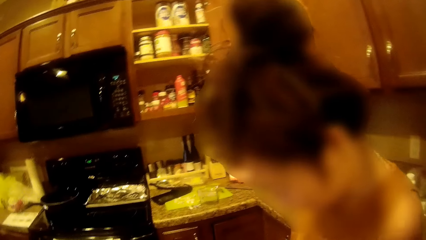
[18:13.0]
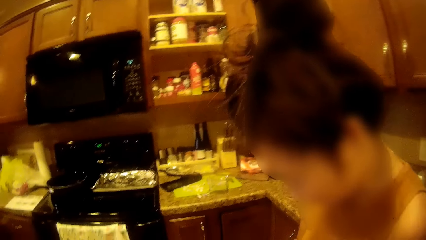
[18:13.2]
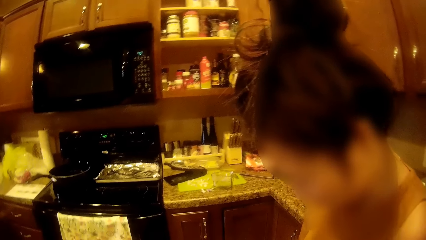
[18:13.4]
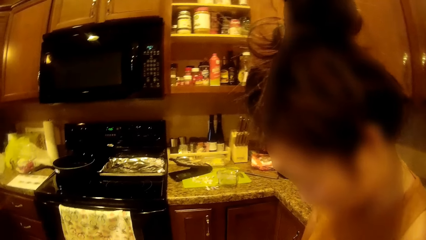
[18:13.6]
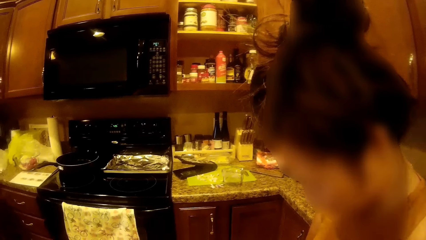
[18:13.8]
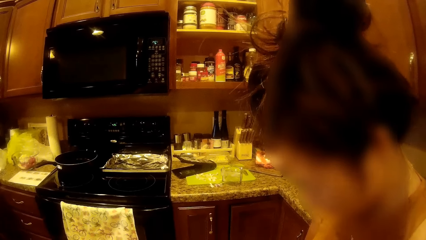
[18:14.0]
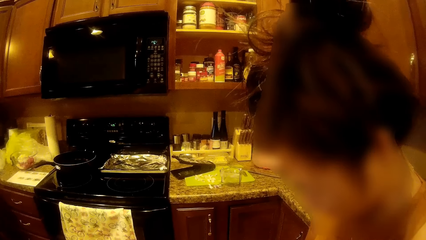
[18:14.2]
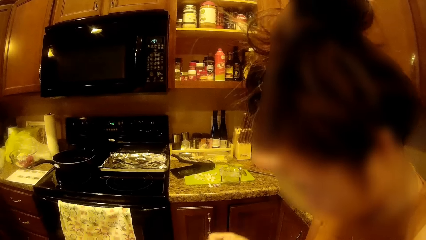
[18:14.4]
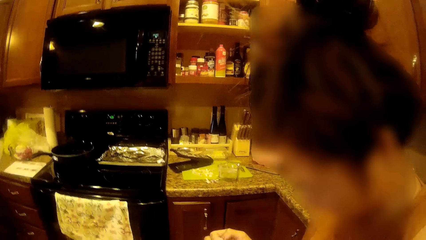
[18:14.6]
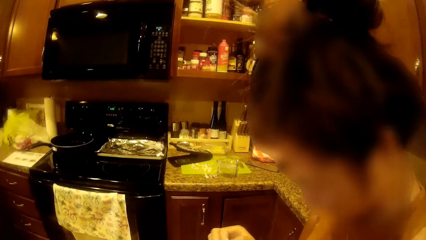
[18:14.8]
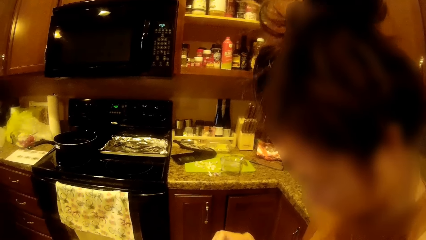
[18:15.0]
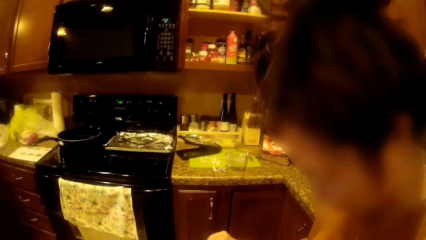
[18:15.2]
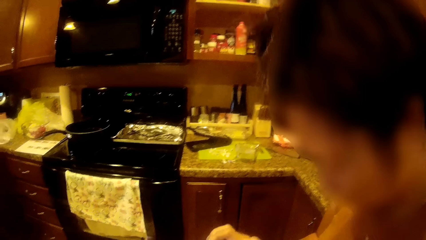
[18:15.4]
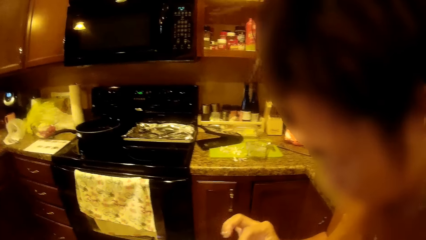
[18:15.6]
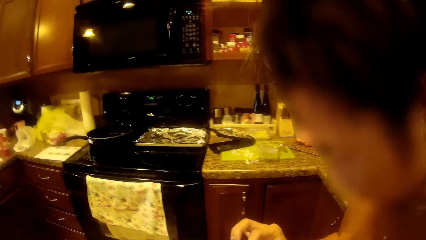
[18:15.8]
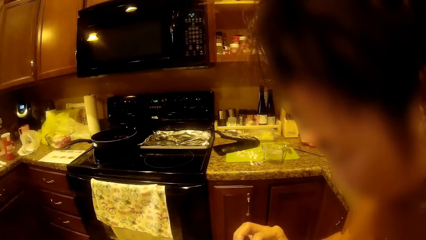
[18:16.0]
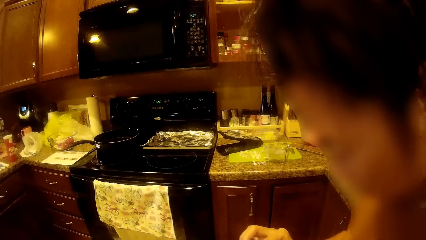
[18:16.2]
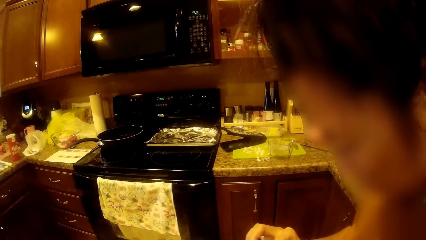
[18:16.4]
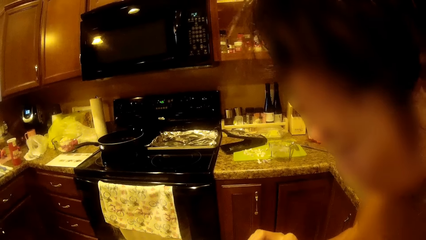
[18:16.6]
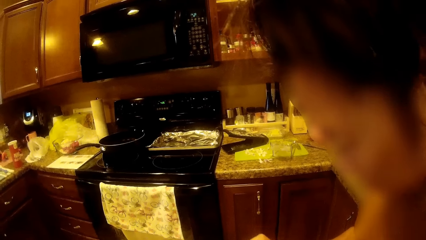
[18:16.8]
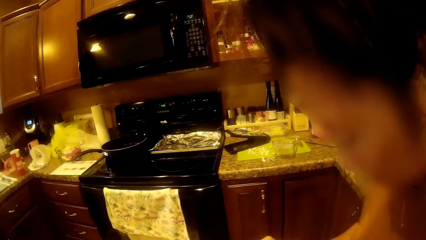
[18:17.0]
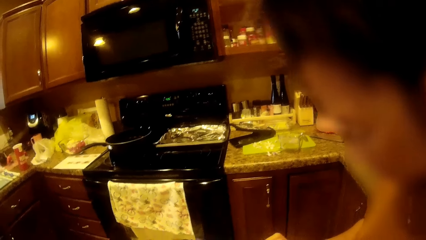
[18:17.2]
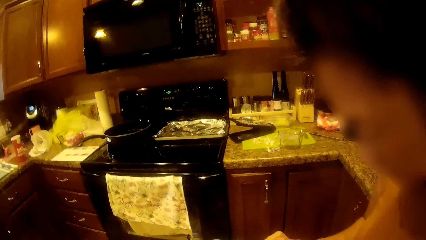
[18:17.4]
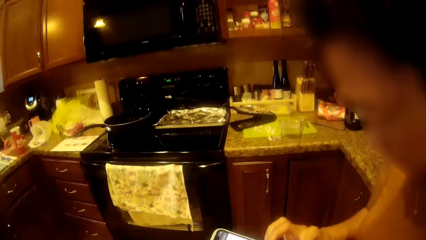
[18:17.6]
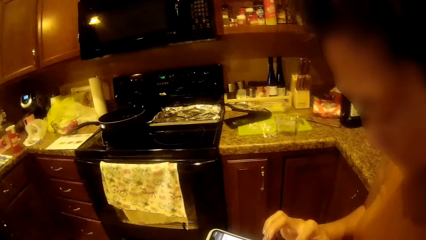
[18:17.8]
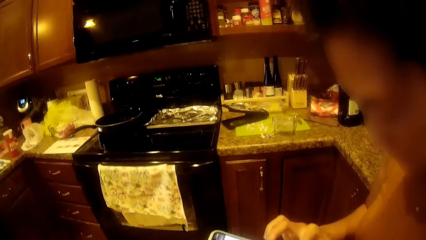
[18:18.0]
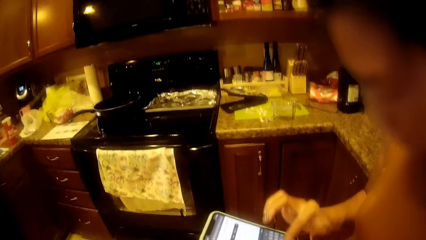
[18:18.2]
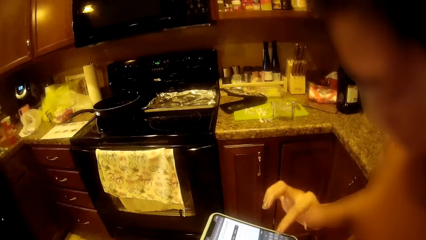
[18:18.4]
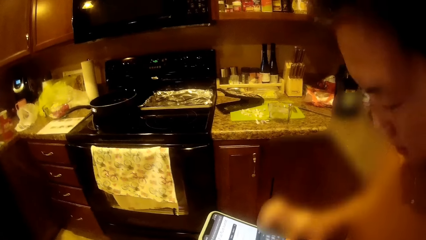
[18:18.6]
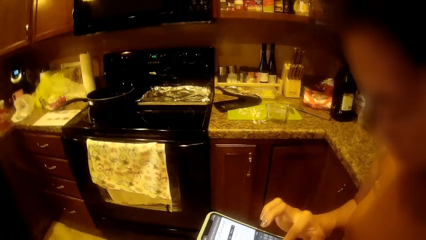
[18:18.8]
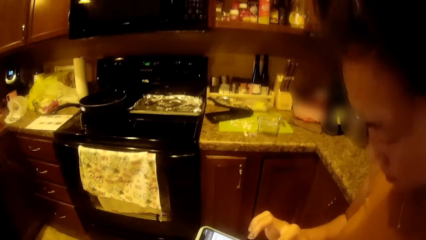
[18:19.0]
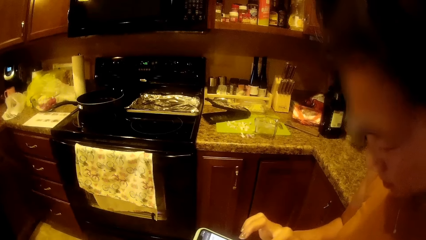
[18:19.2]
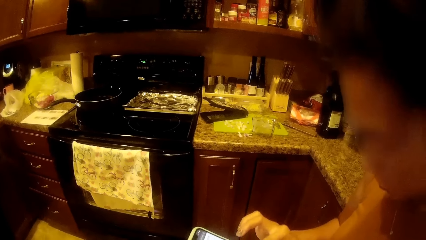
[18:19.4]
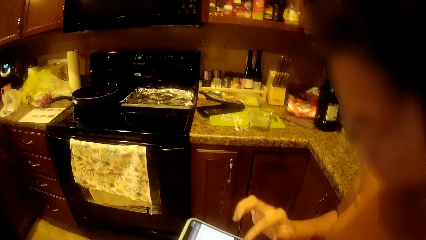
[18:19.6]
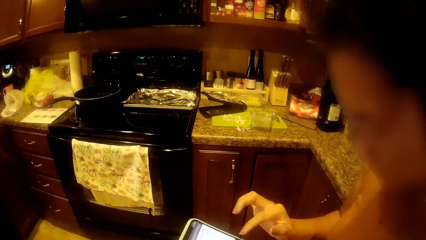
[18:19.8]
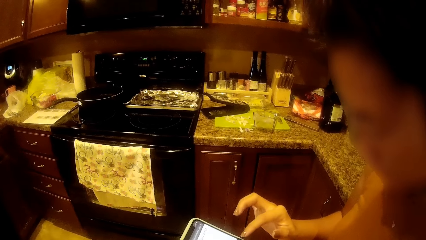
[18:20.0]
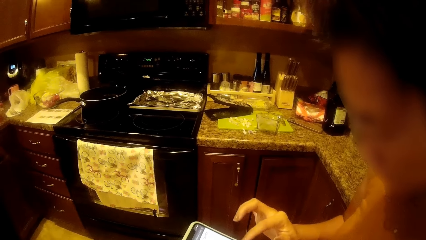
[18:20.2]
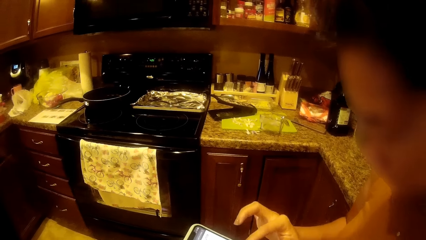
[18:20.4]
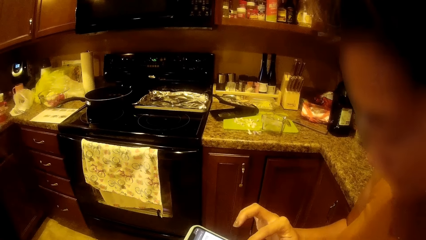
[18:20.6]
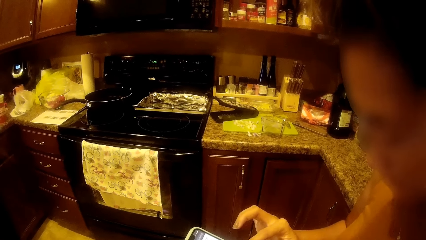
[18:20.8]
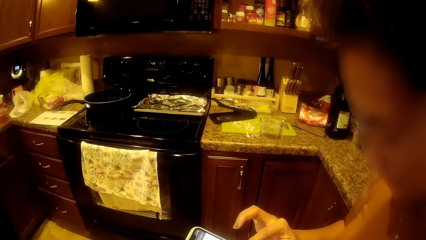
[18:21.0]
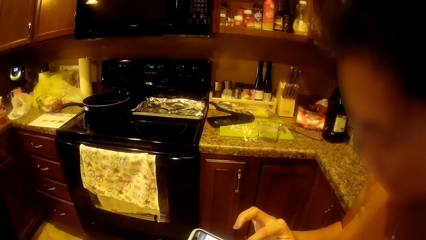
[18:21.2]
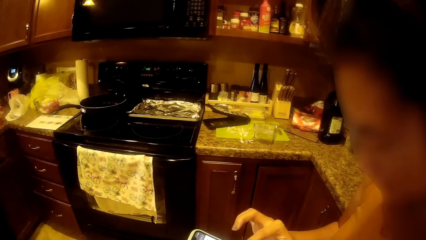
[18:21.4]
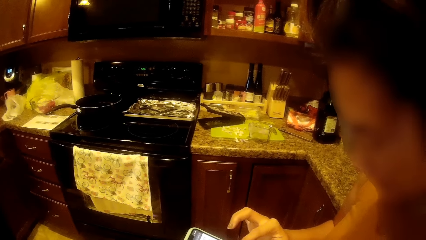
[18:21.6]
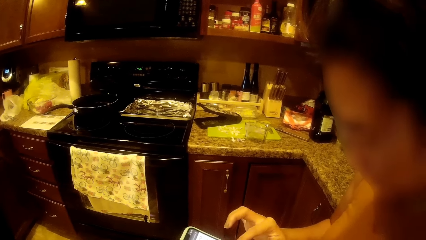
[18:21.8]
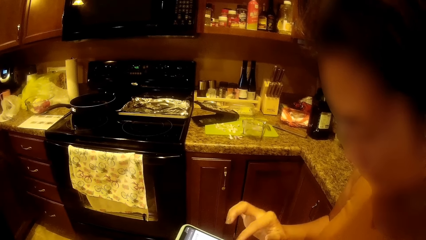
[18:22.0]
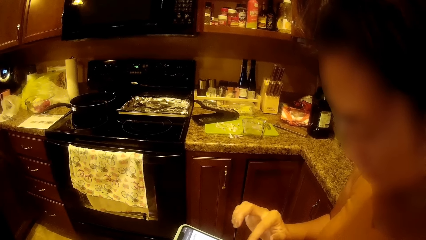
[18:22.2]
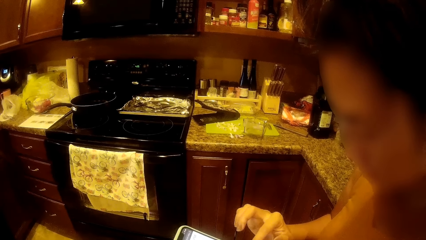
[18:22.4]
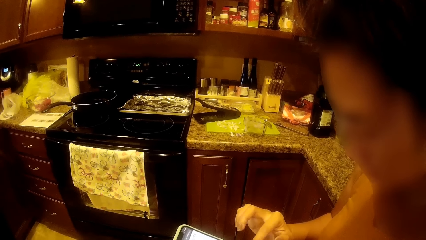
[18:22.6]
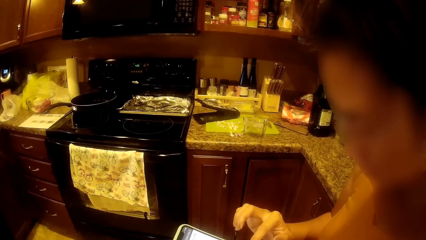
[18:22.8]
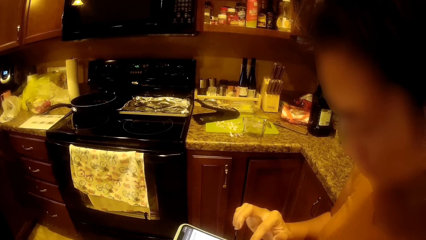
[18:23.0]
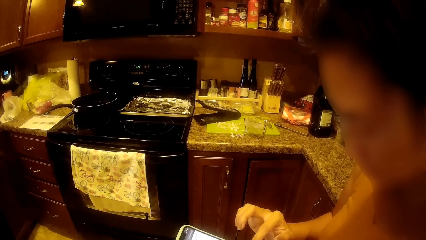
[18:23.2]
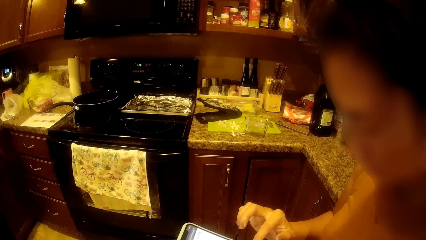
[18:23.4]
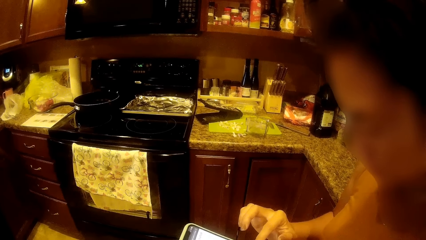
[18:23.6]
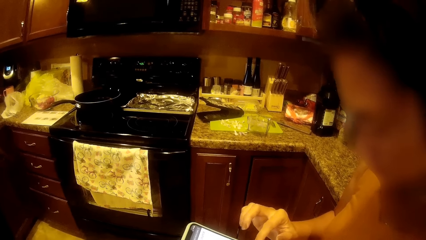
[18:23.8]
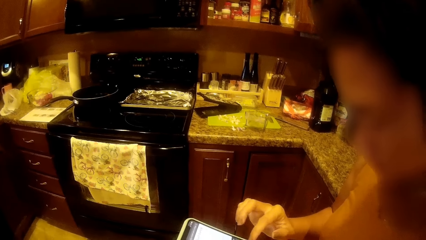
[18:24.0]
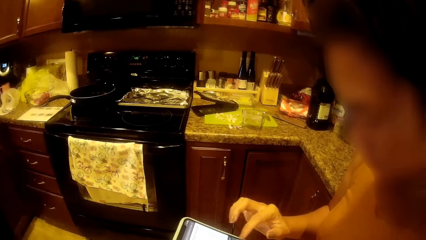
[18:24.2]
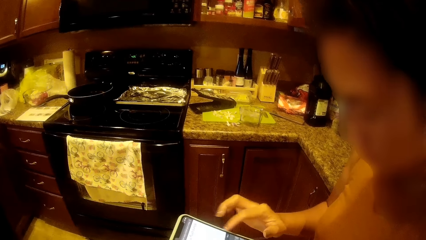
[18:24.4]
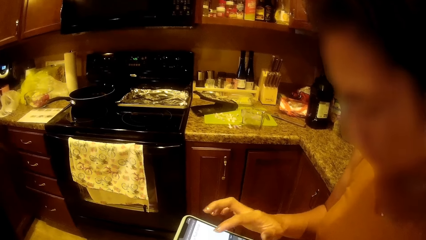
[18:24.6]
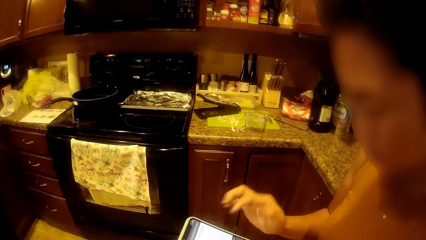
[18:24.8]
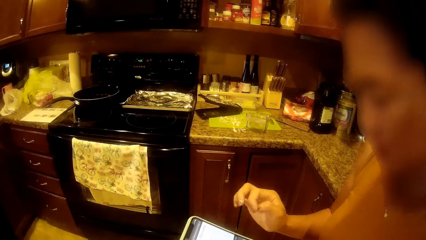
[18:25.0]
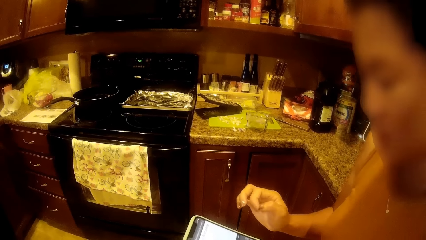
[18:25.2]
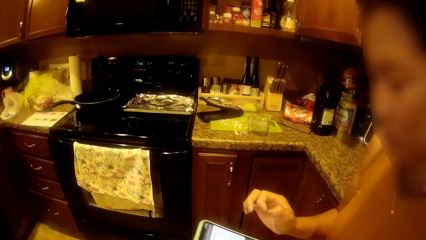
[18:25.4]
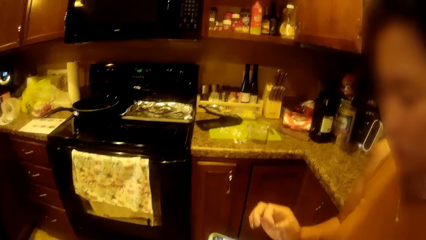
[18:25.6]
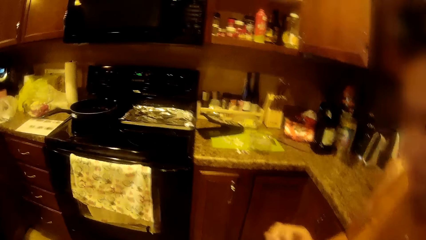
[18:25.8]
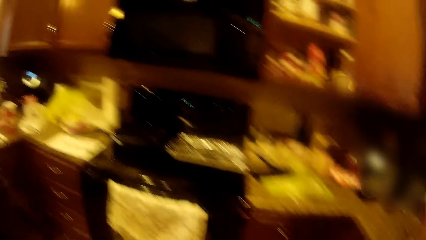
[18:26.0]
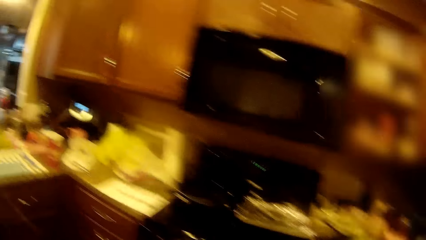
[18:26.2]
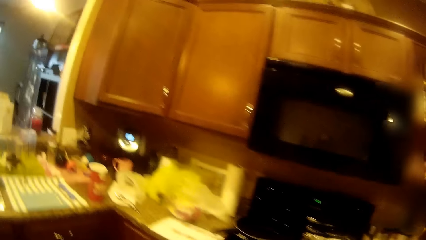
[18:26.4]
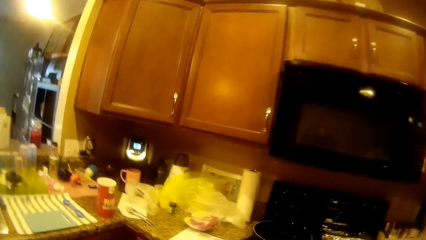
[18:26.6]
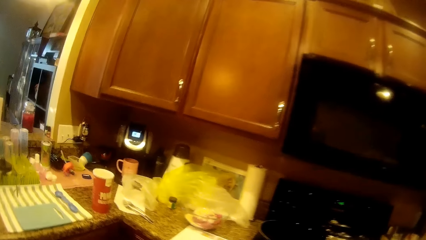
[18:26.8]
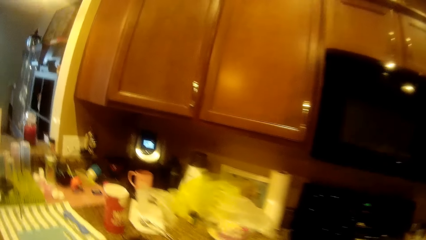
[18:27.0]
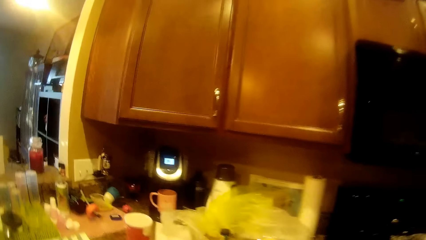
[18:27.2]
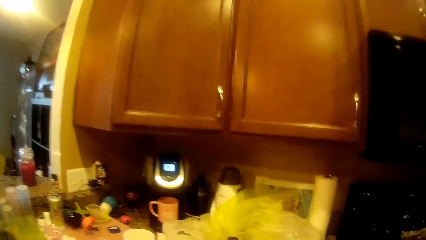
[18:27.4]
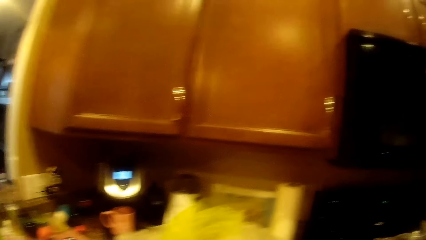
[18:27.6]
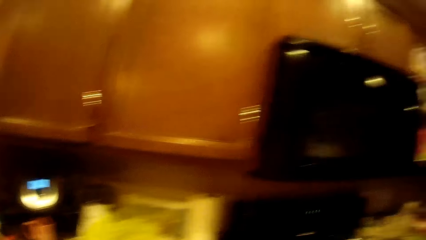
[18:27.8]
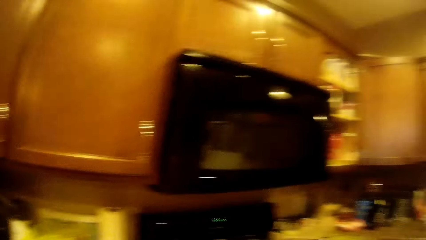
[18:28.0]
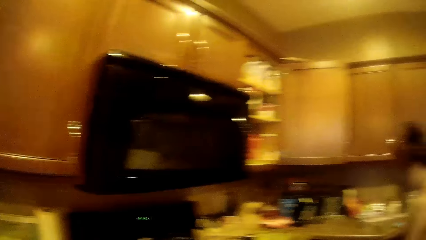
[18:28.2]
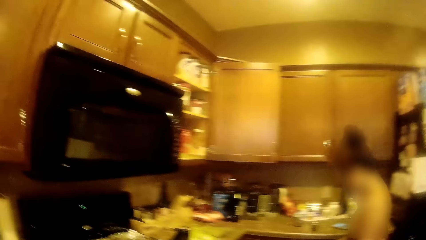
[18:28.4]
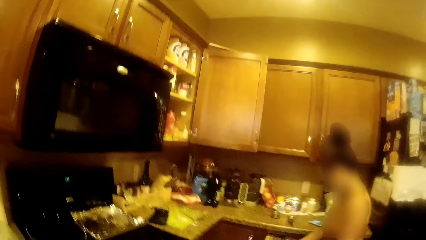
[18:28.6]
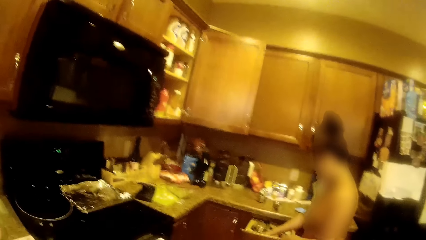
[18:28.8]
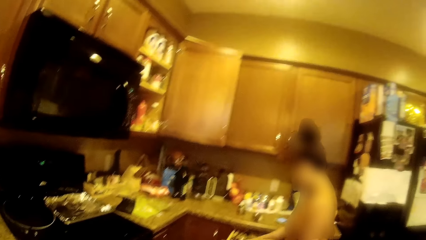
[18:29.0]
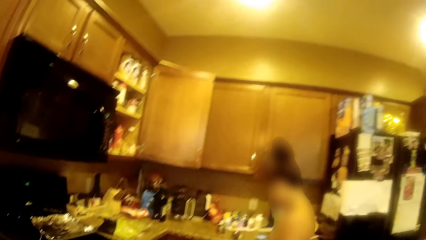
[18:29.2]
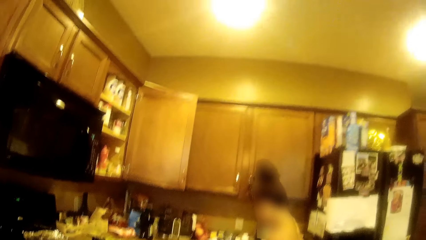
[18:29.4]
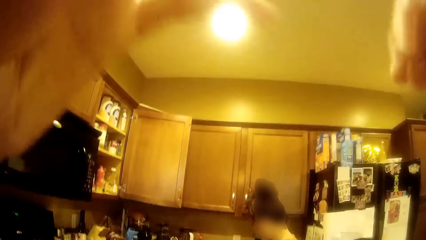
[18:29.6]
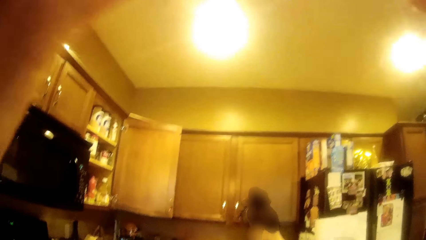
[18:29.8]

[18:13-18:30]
The girl operates a phone with her right hand. The girl dials her phone with her fingers.
